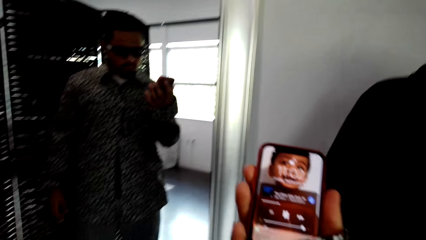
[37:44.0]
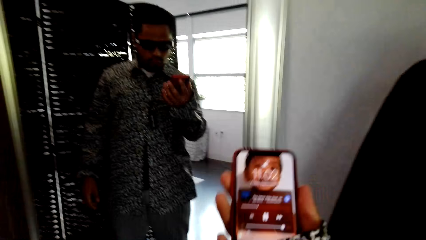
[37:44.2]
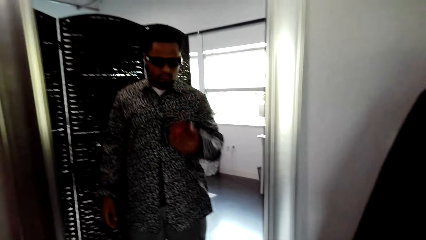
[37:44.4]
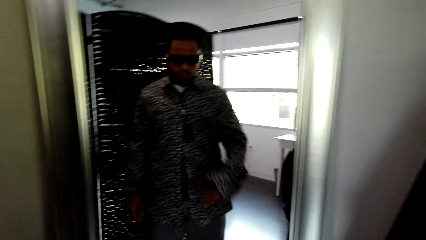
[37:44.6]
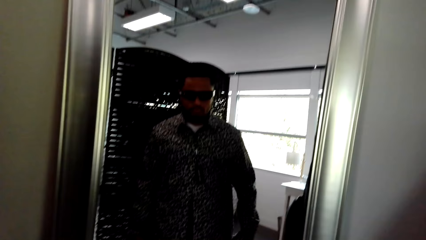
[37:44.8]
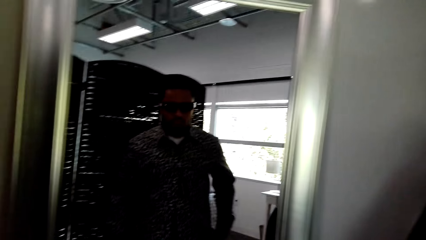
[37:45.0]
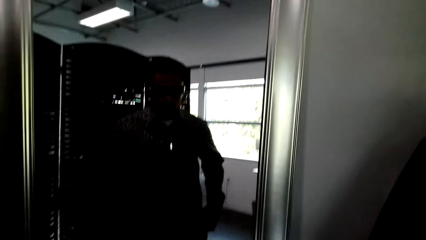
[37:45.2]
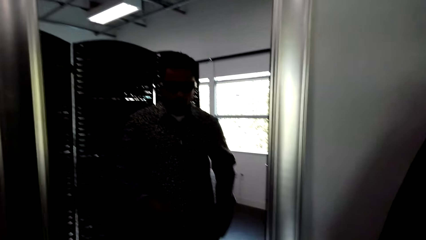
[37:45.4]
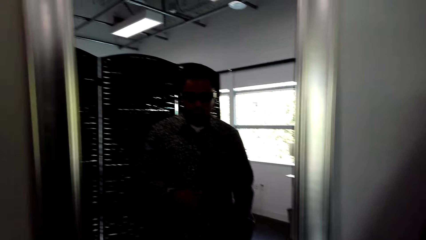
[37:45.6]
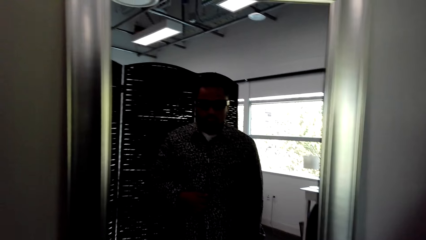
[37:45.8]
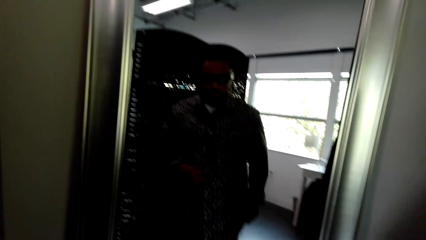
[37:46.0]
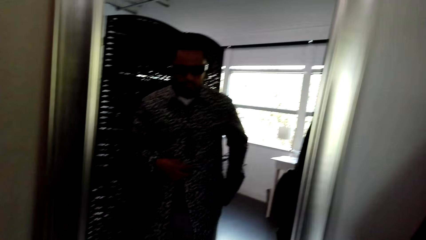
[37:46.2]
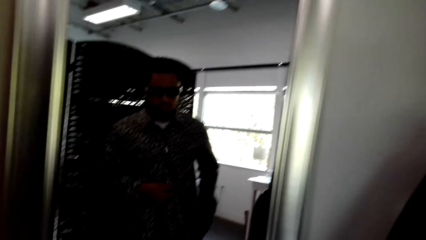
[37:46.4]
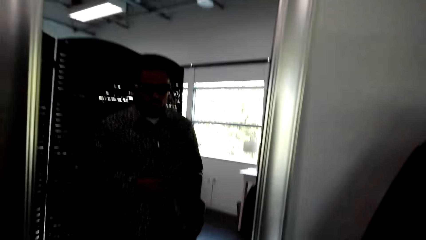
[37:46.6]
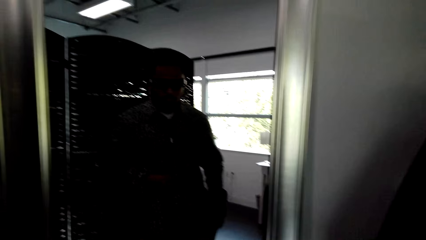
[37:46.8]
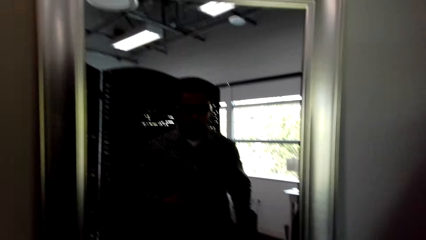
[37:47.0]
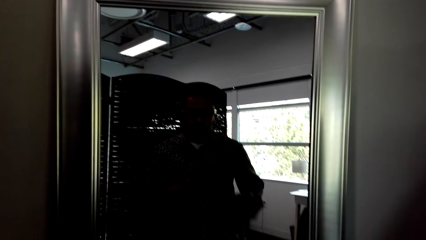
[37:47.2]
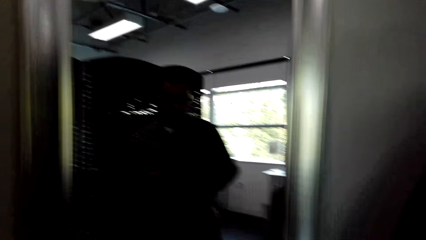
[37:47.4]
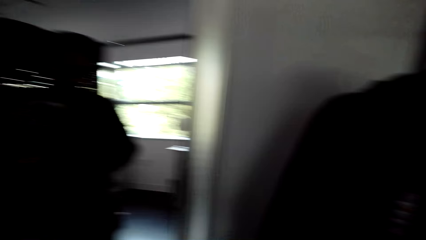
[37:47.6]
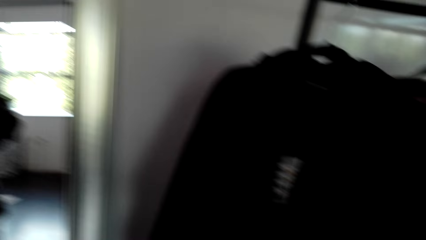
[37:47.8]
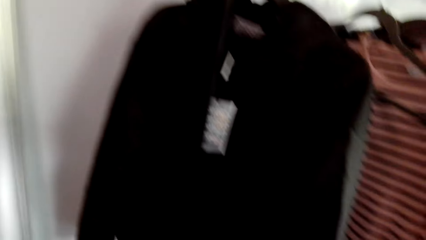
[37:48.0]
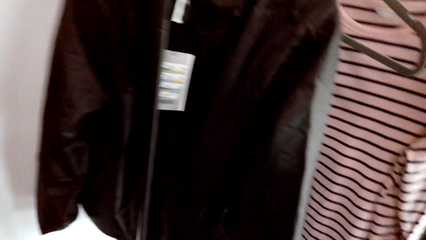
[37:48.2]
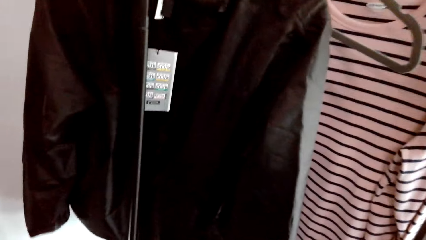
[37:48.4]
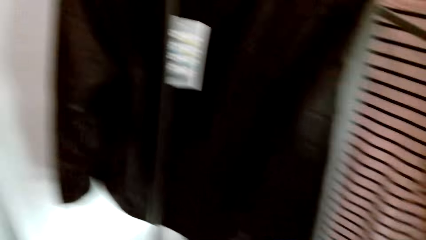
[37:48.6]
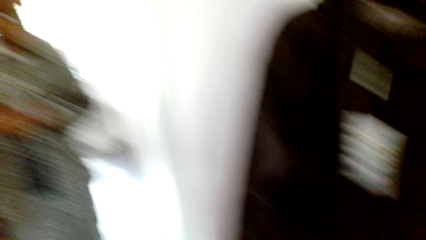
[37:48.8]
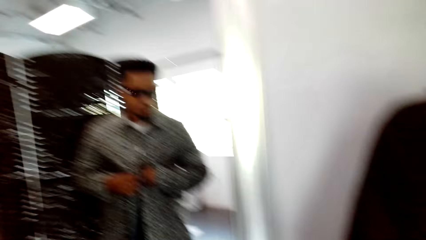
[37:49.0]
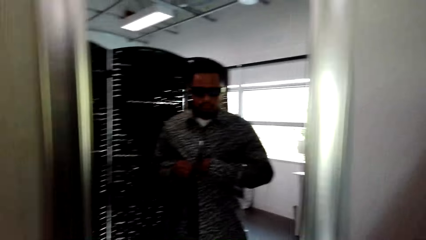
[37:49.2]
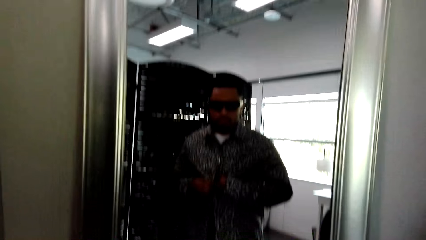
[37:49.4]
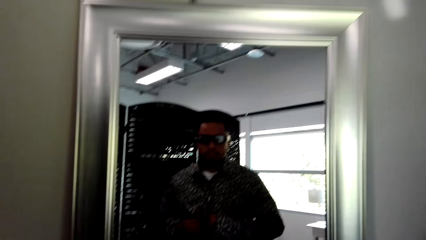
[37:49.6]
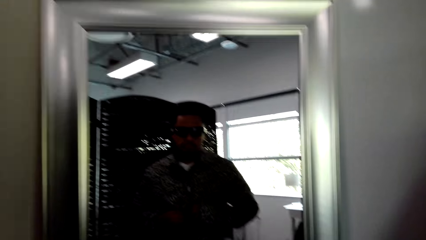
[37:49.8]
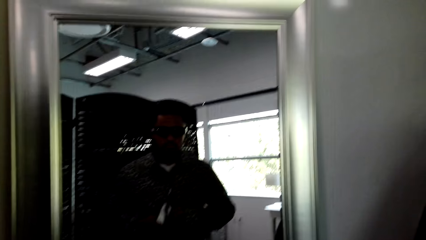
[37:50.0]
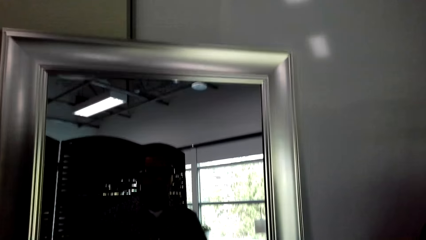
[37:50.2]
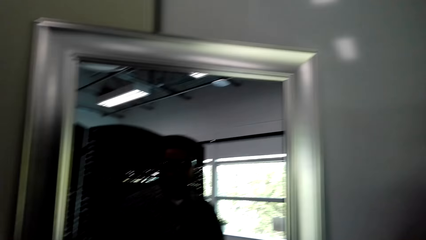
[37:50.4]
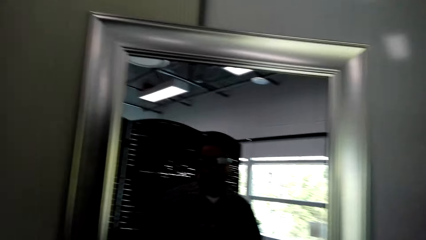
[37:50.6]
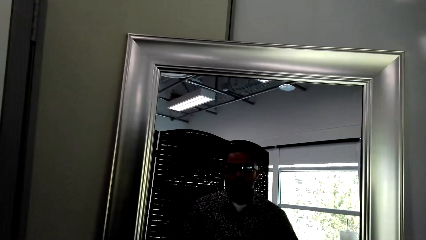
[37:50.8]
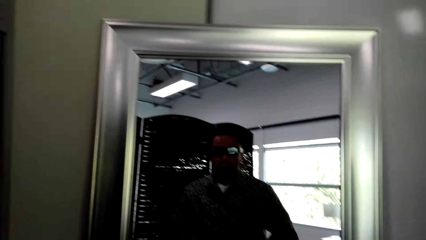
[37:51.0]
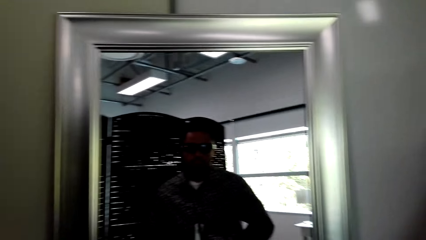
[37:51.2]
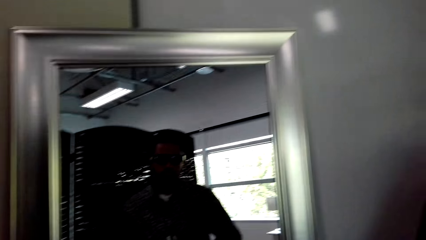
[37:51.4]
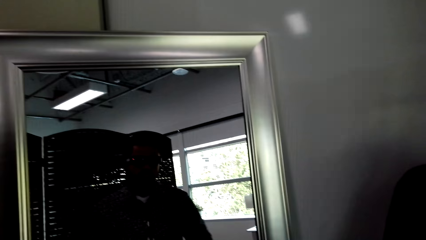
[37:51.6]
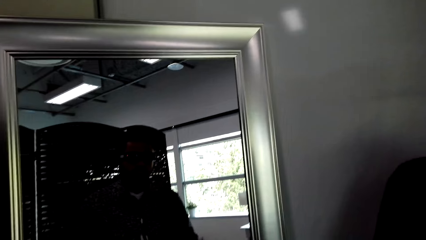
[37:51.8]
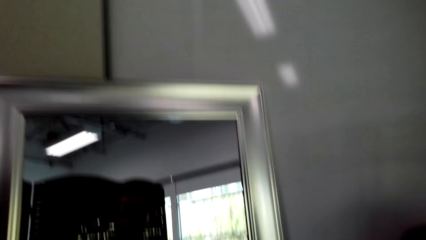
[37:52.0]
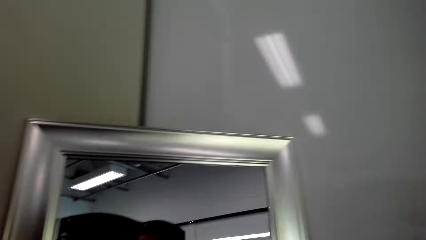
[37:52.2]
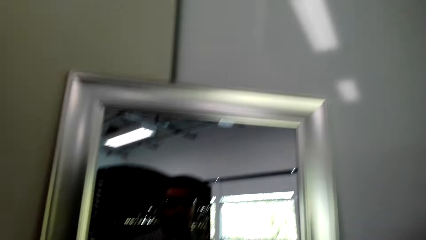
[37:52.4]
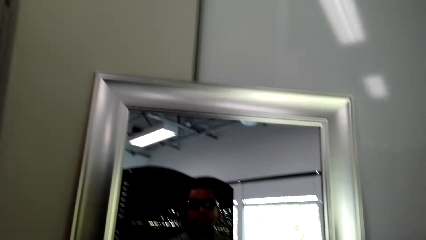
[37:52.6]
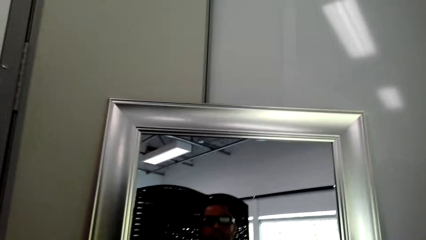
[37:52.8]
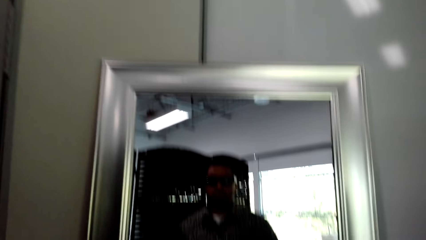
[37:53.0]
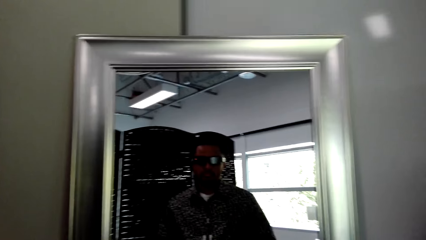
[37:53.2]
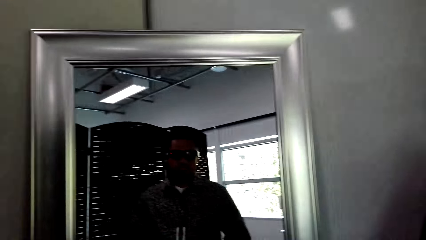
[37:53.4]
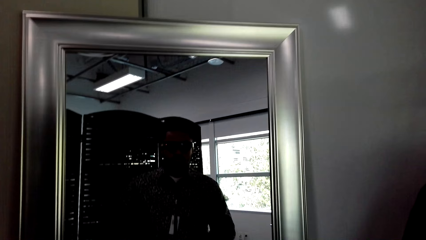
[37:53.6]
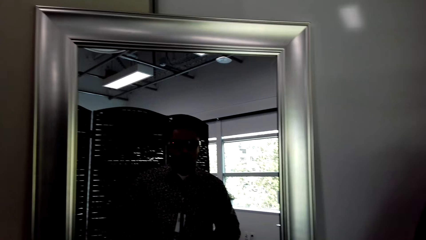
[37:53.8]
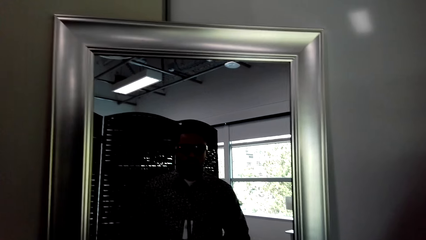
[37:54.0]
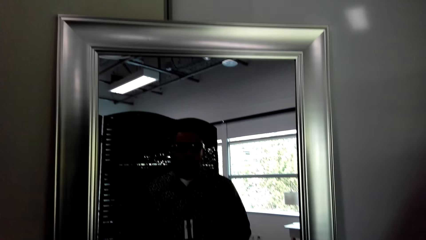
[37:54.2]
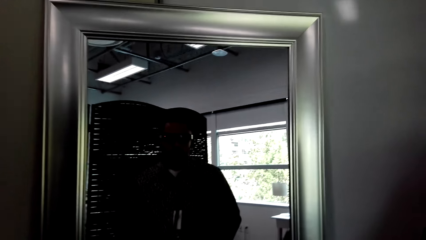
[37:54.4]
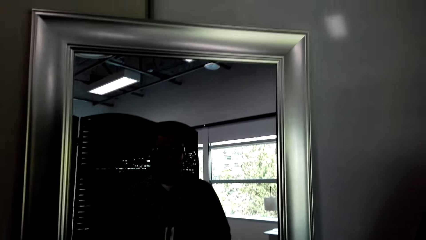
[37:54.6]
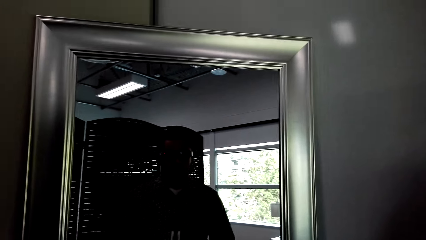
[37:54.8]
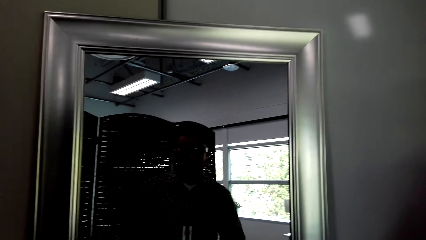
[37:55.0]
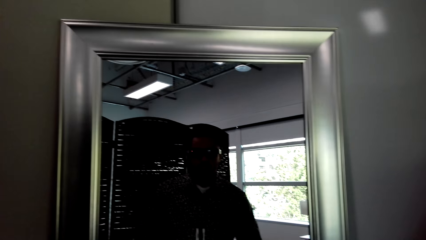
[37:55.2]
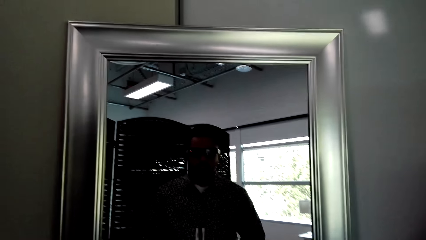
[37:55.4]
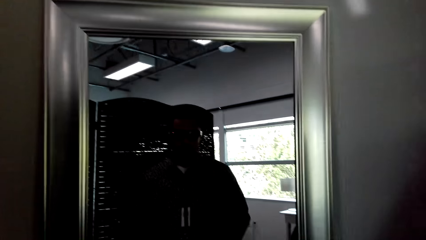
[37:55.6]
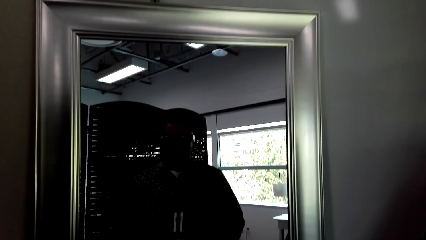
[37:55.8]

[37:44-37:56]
The camera wearer drops the right hand. They put the phone in the pocket. They look at the mirror. They look around. They close the buttons. They look at the mirror.

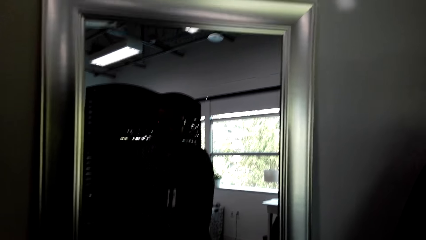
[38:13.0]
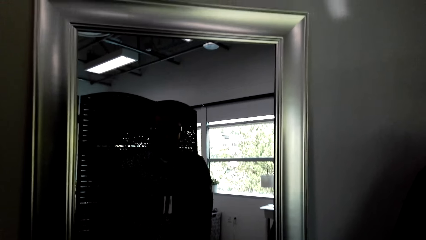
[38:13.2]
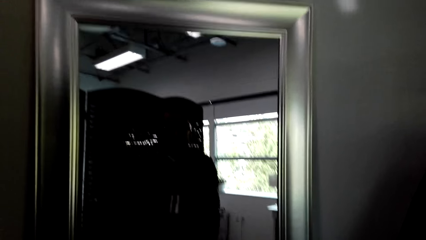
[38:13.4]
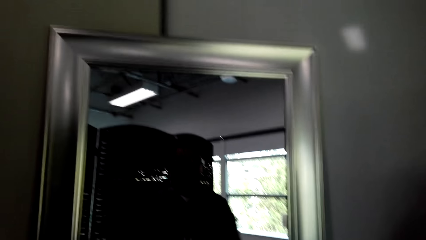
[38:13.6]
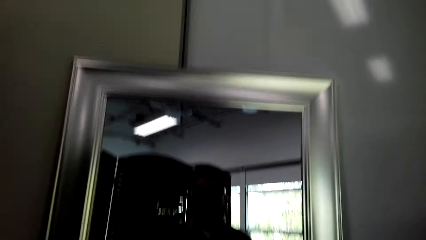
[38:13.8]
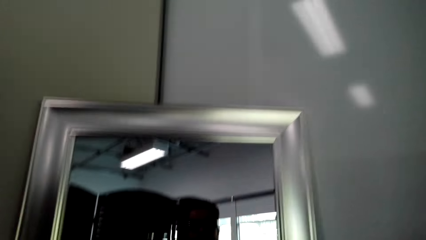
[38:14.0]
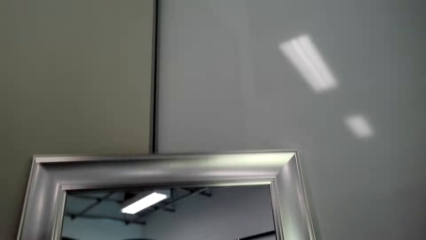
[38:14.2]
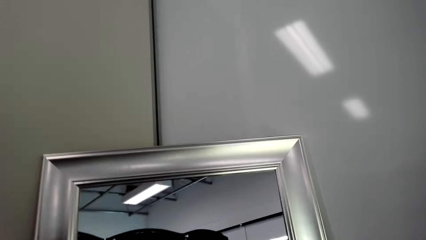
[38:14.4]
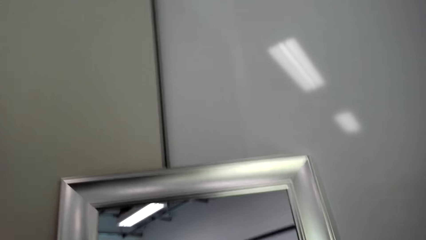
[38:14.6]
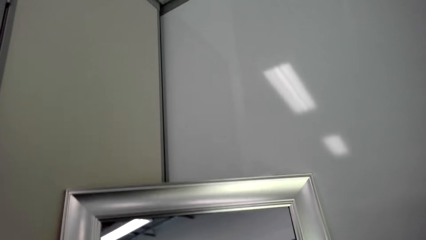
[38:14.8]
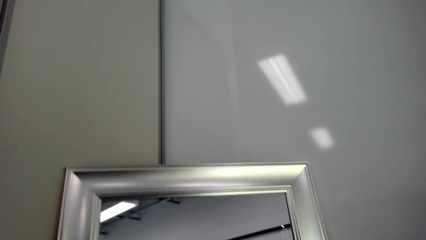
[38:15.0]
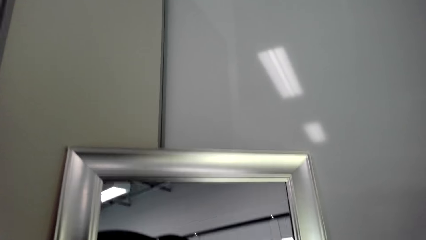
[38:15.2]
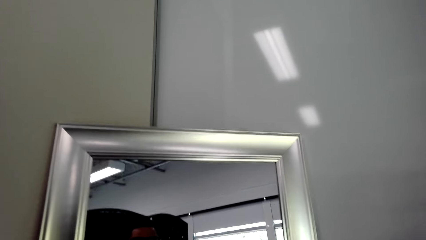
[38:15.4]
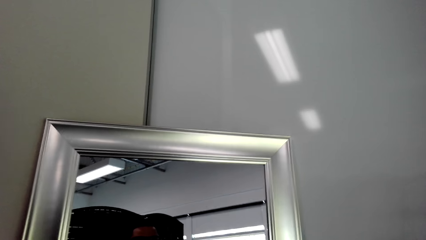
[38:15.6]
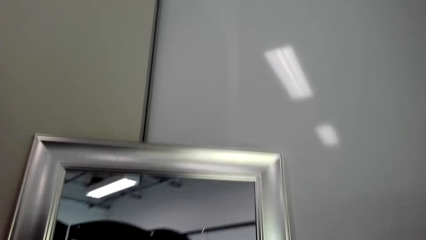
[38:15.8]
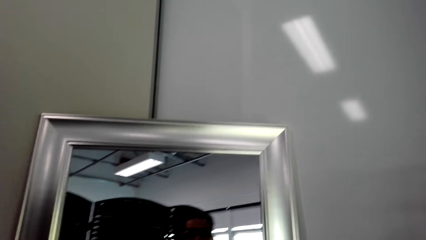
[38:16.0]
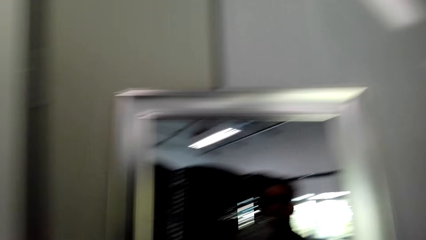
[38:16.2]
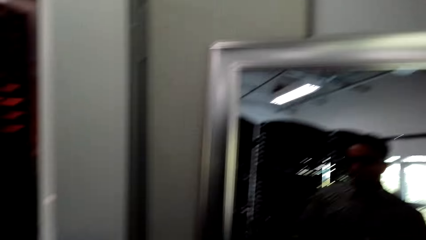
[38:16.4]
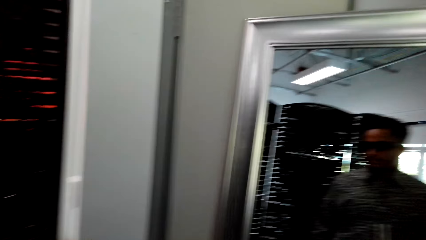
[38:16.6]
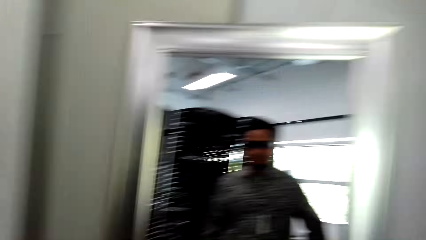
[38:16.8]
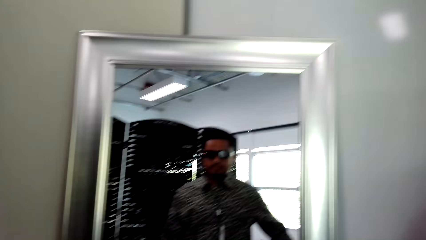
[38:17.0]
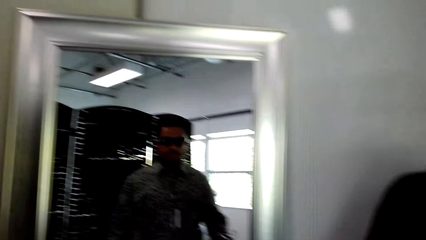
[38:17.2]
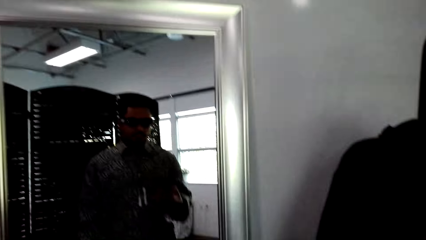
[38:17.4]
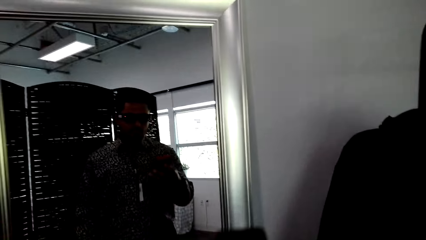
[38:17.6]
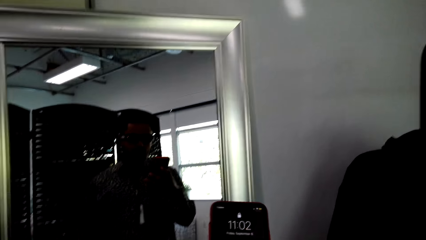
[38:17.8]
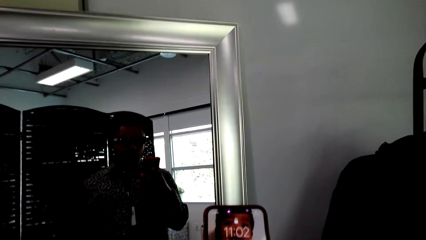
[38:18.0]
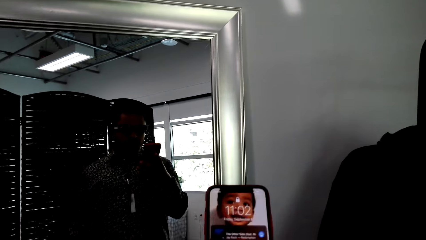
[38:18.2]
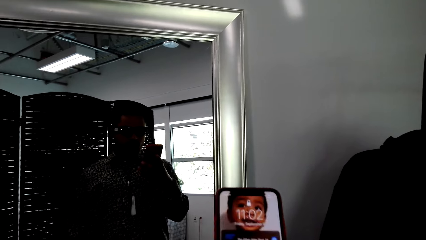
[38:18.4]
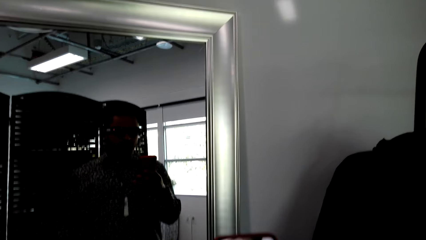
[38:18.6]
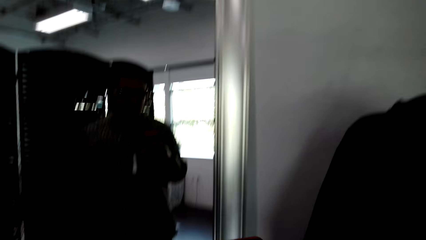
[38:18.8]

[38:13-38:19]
The camera wearer looks up. They look at the mirror.
